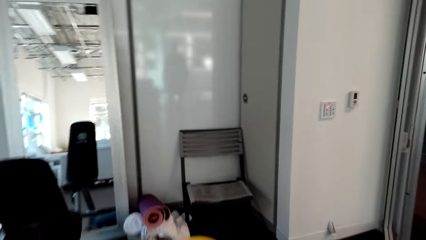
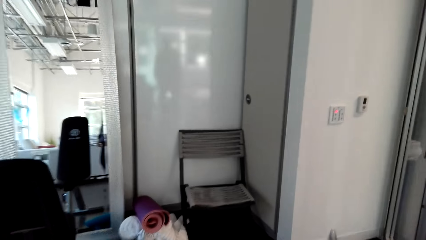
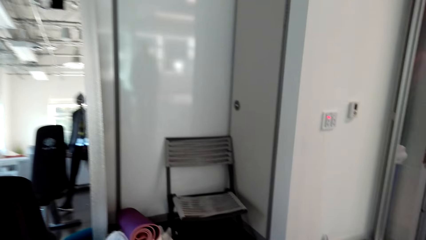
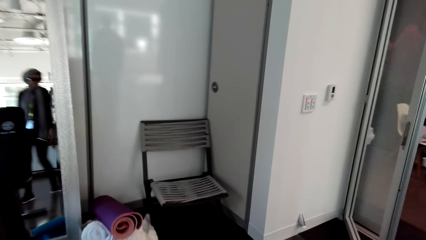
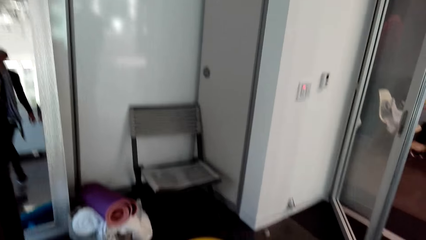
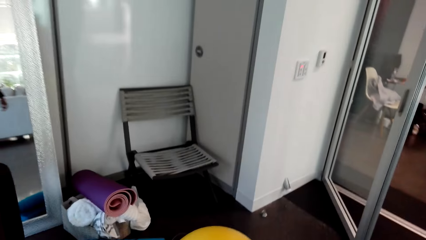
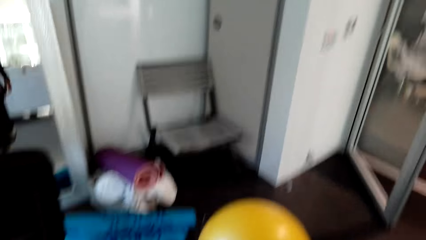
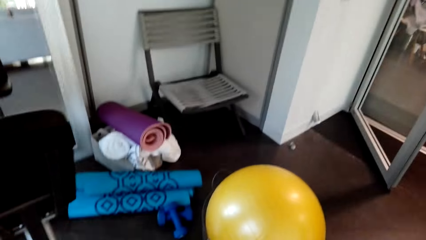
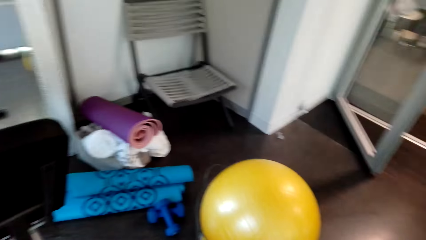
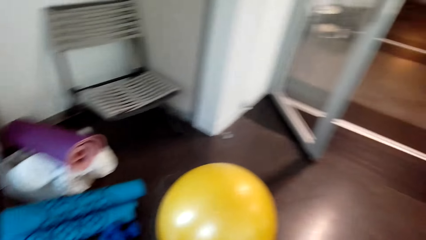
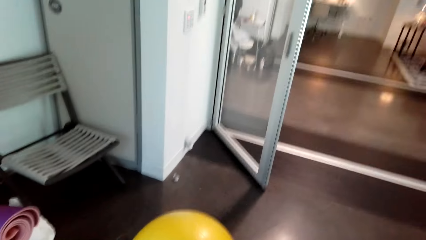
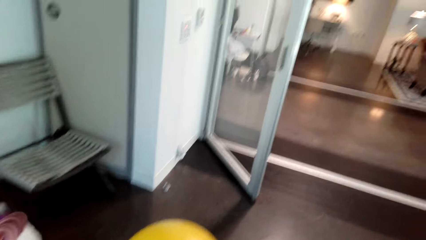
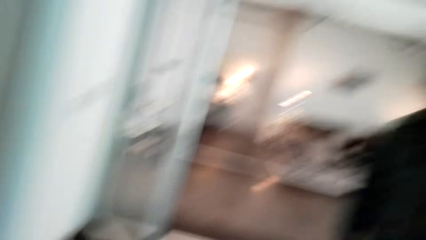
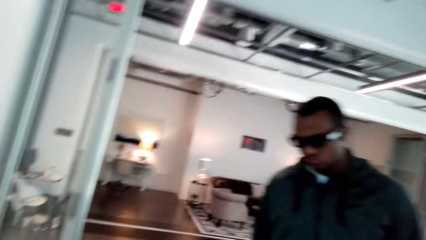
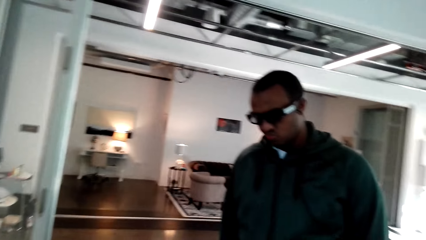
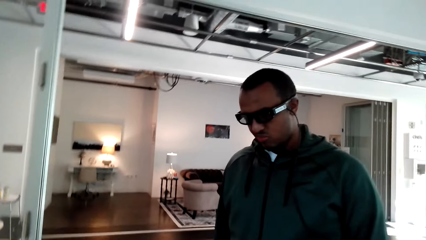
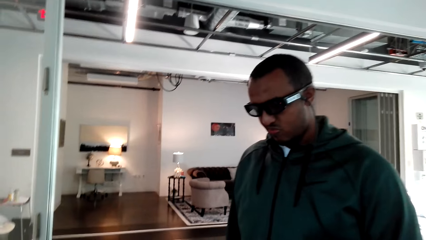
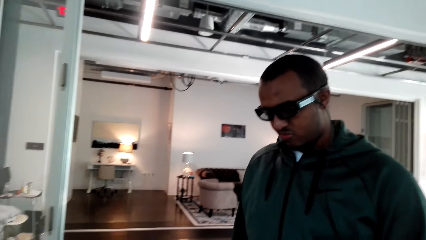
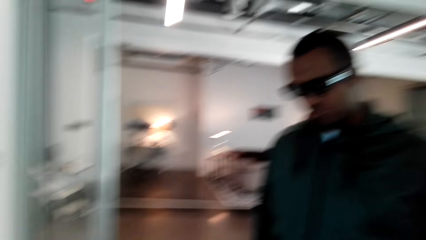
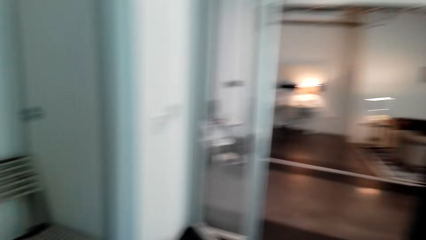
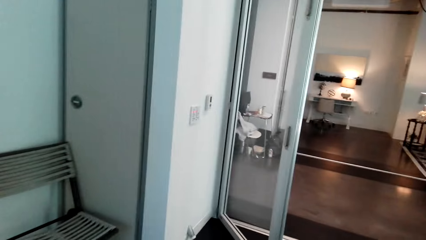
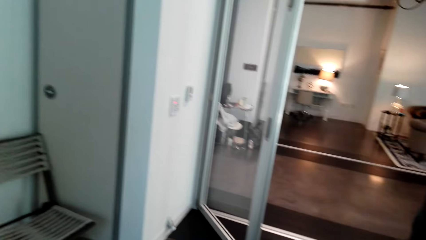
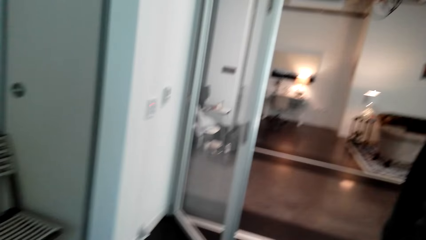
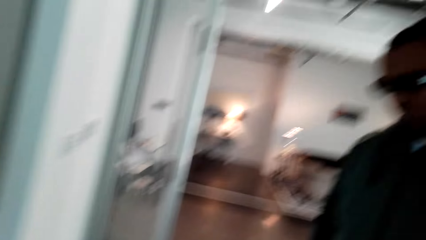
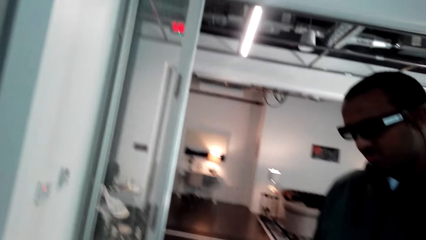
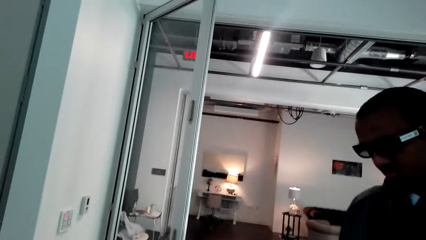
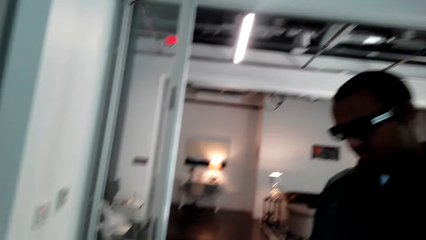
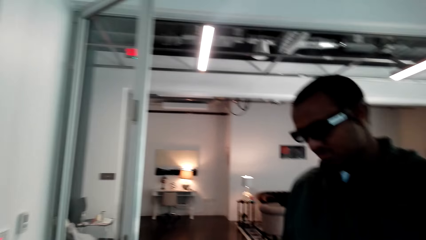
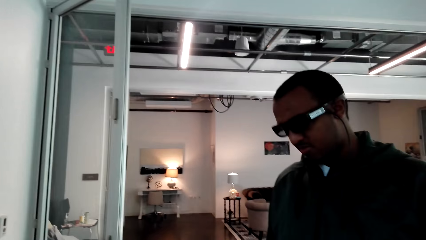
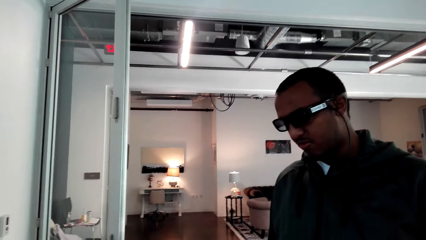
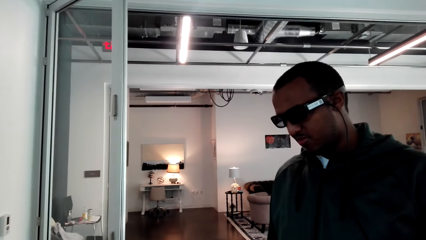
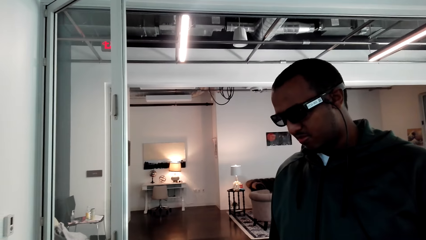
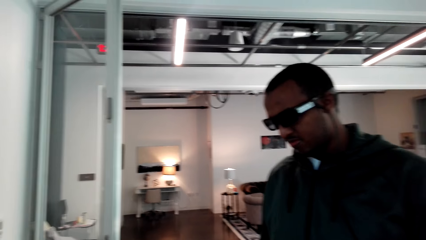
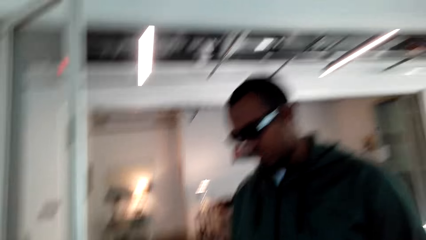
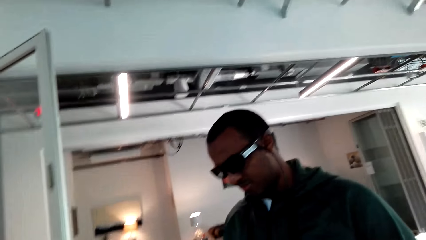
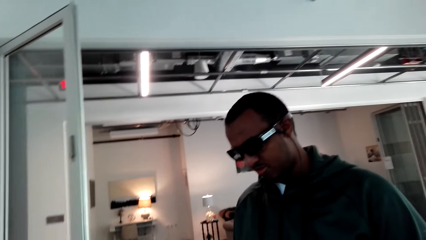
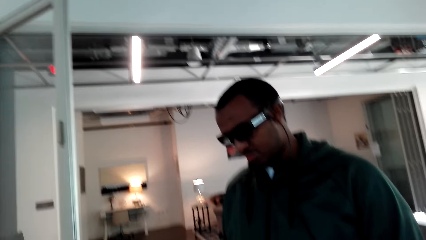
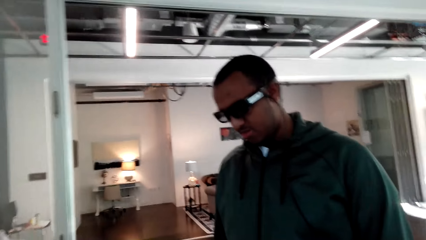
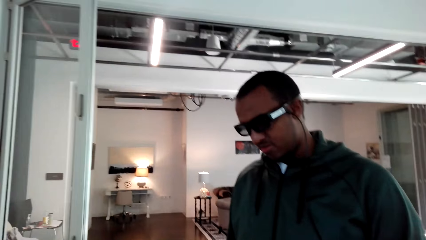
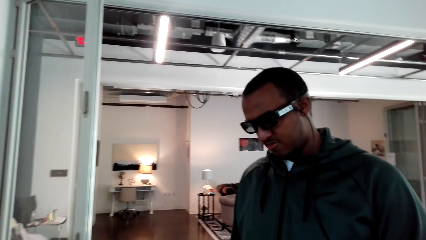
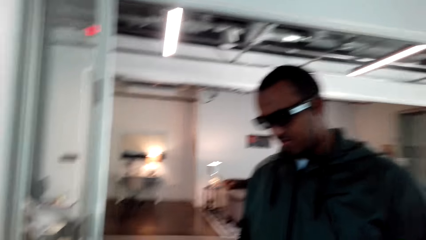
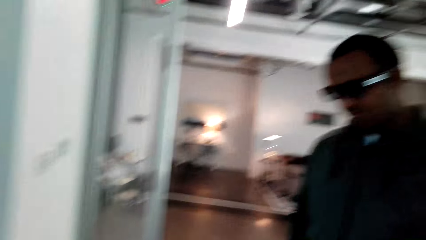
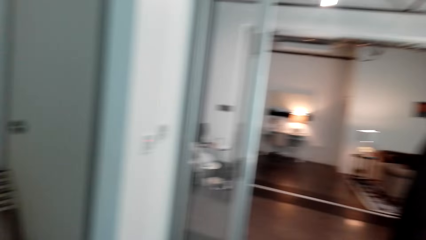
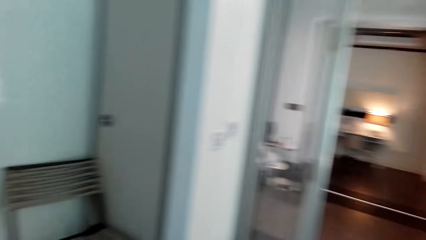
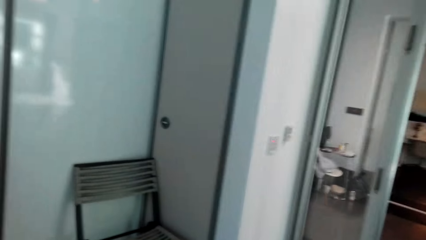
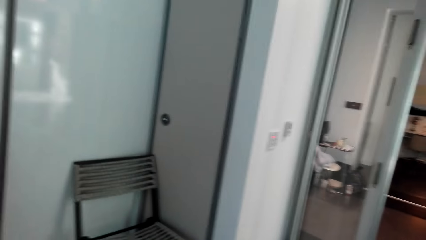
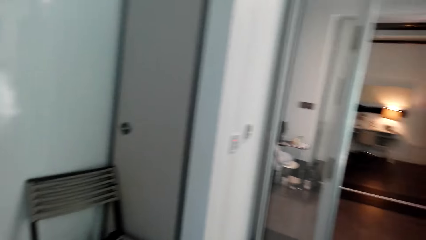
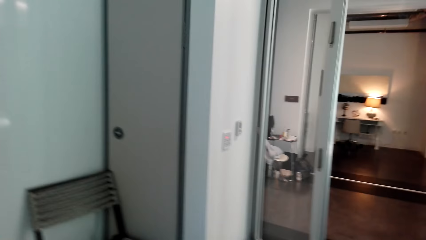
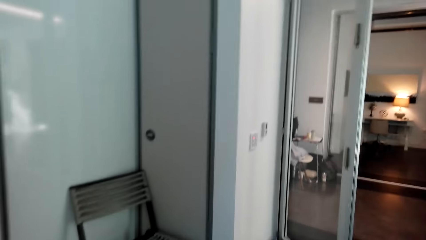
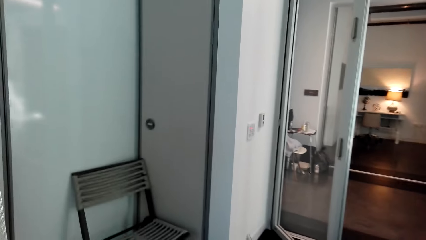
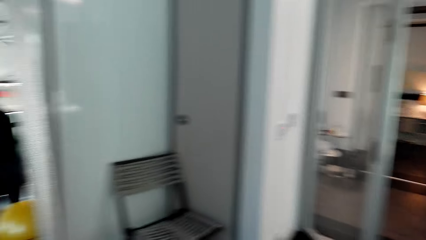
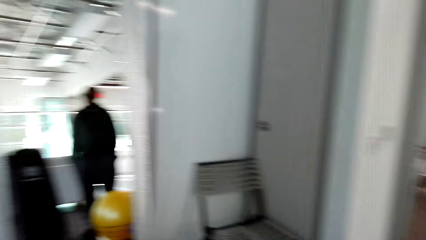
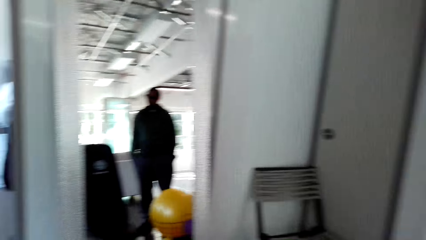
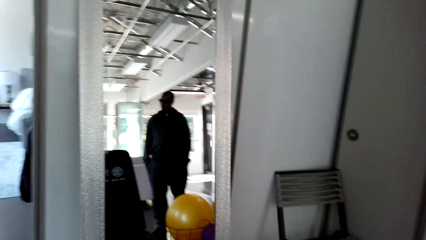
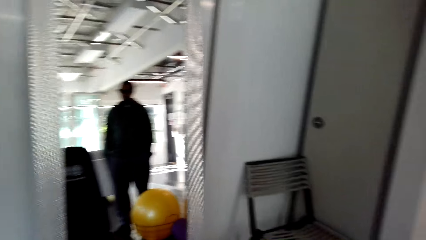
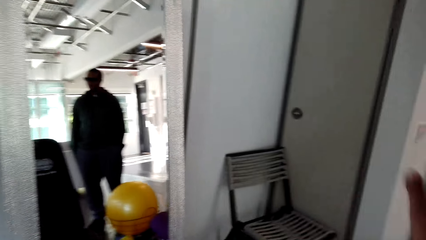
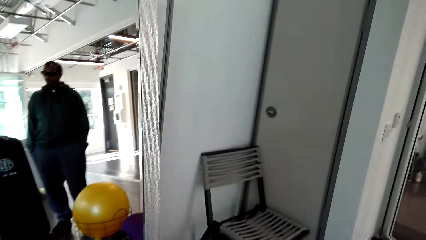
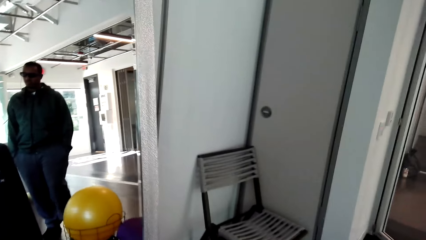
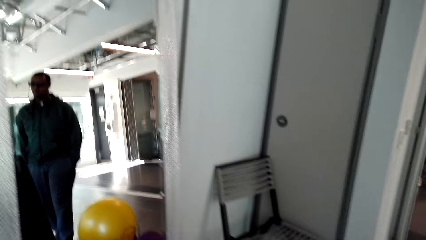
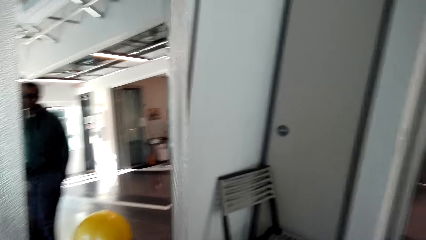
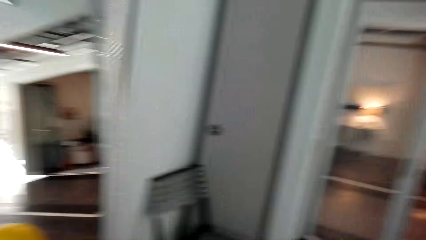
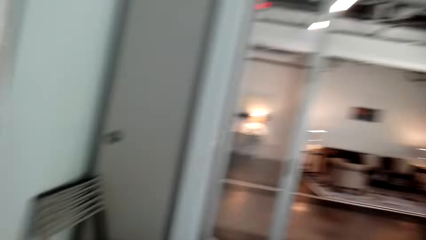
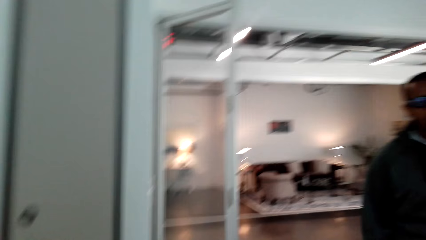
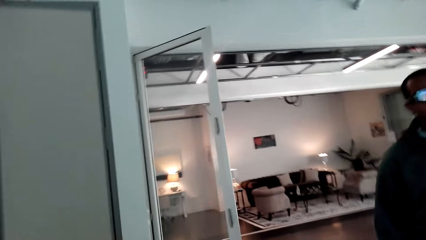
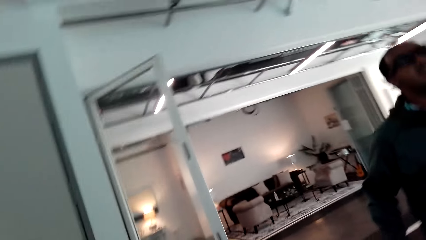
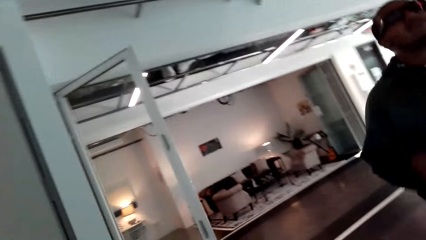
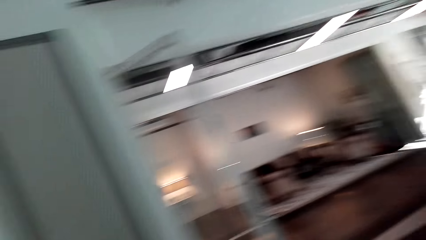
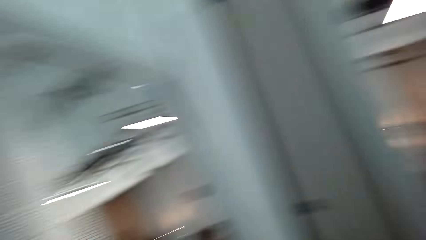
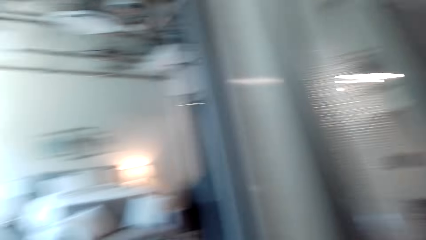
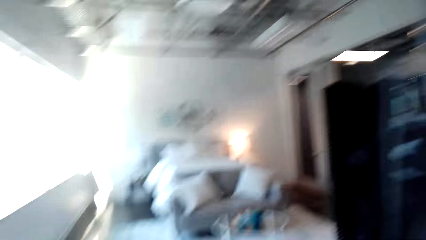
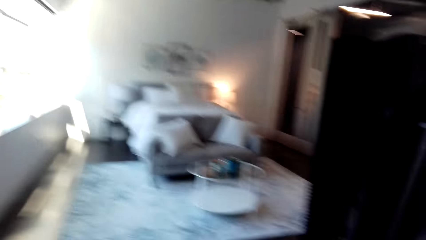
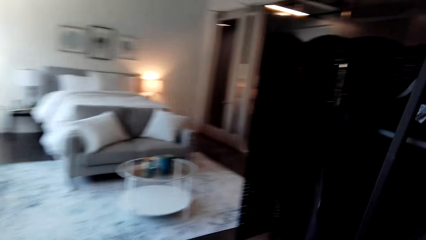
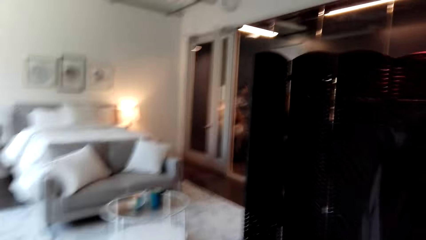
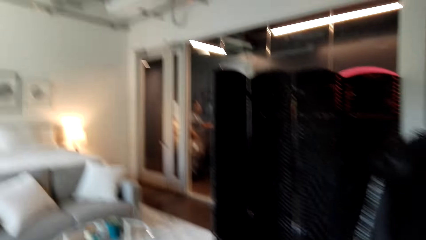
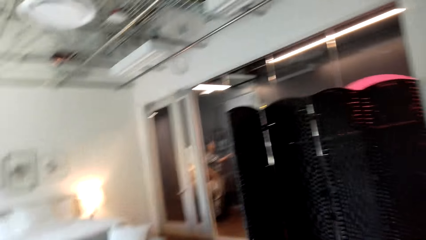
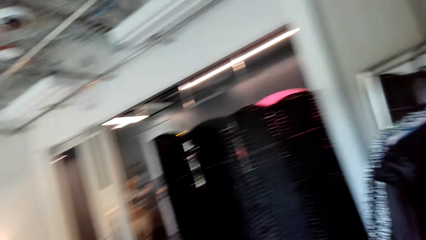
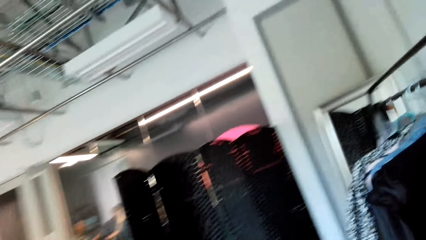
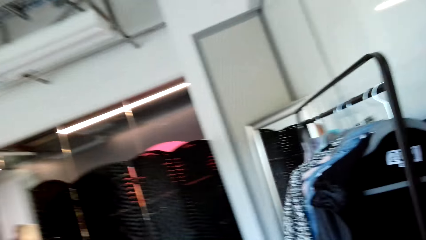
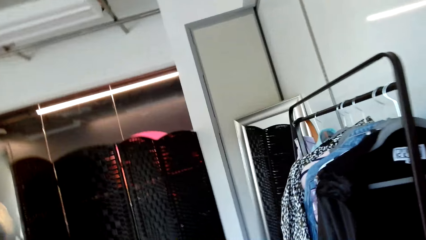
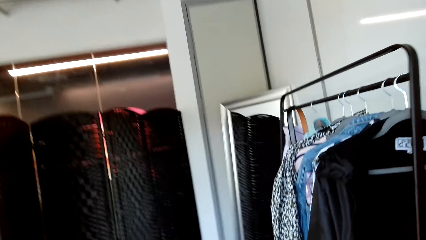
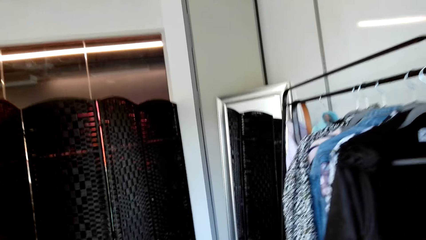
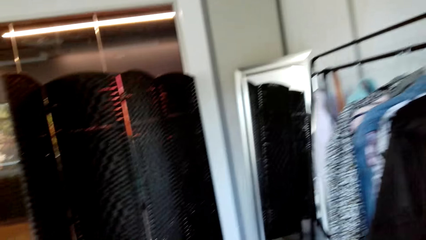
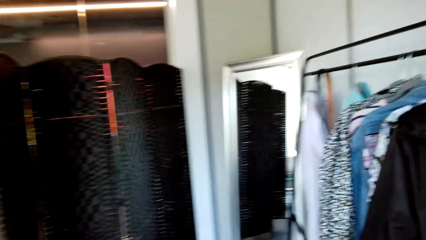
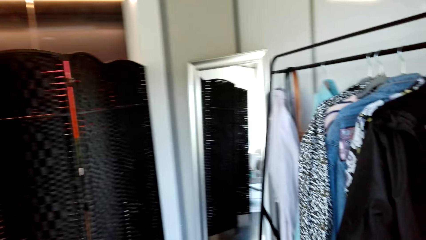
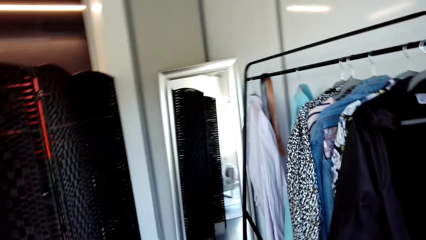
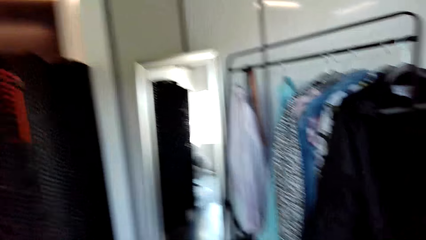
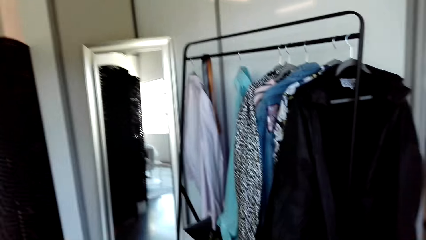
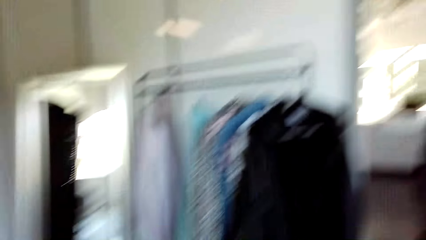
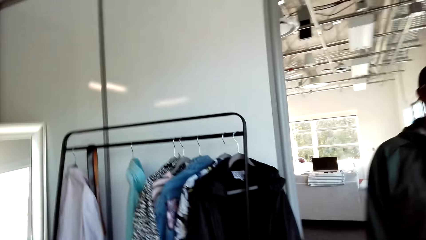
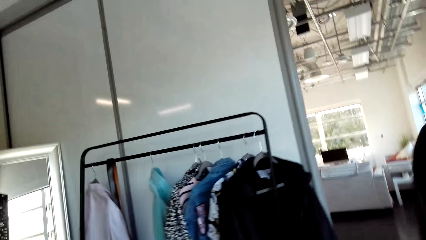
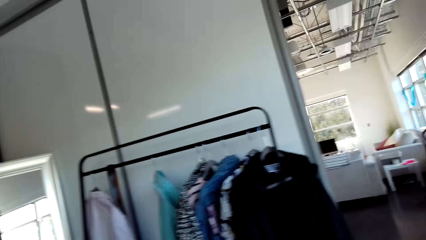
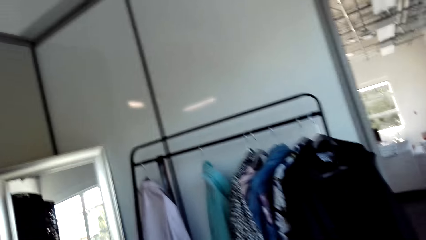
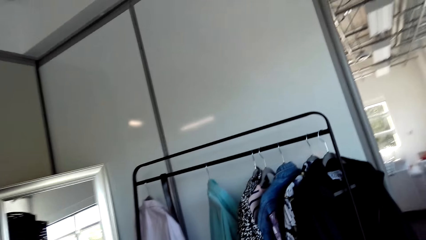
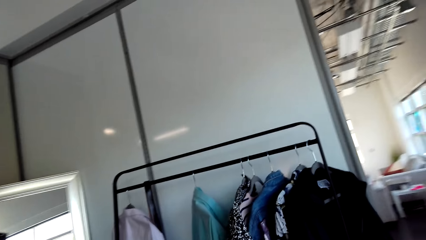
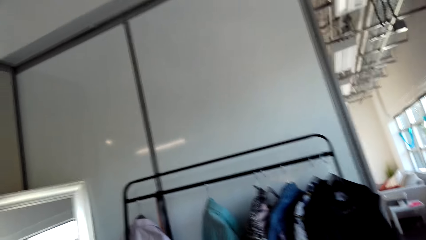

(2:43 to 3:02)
The camera wearer walks around the house. A man walks around the house. The camera wearer converses with the man.
